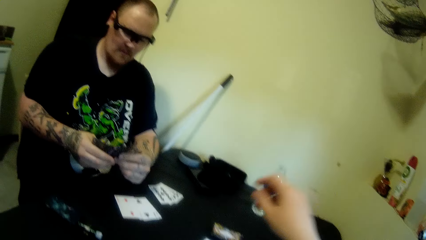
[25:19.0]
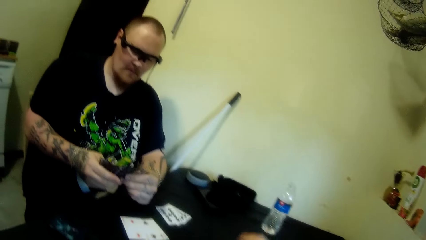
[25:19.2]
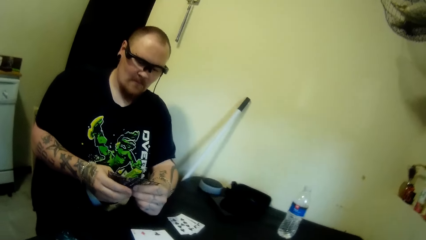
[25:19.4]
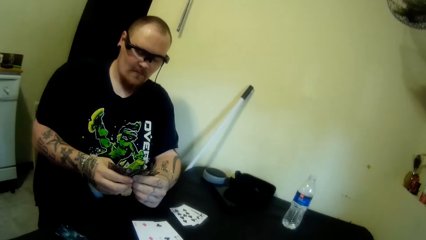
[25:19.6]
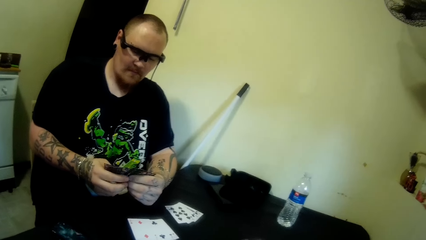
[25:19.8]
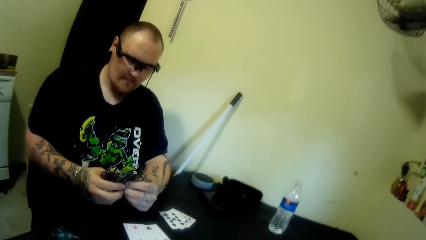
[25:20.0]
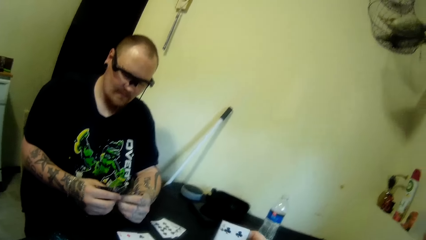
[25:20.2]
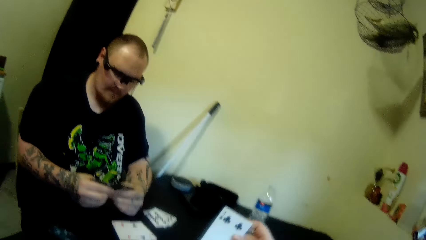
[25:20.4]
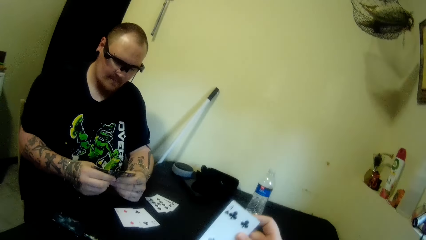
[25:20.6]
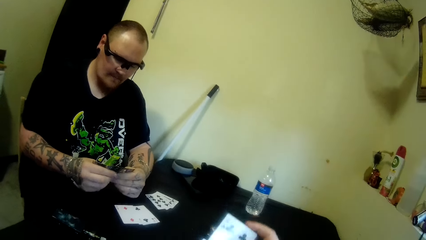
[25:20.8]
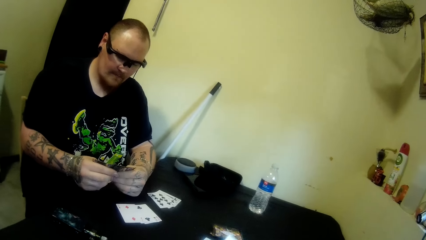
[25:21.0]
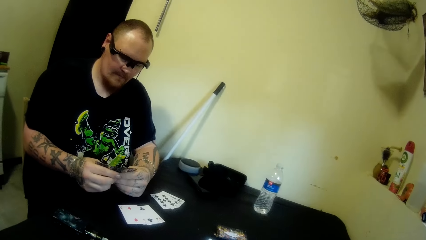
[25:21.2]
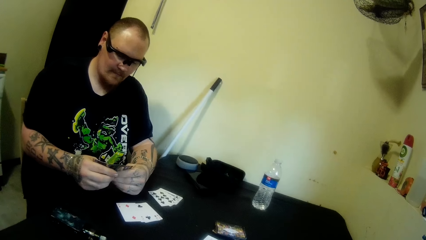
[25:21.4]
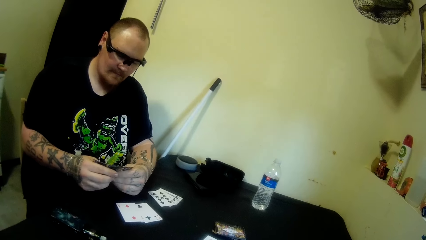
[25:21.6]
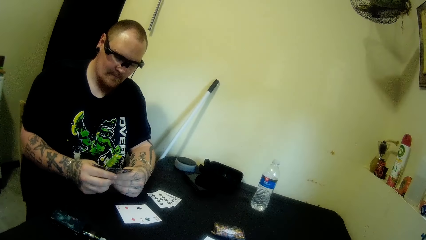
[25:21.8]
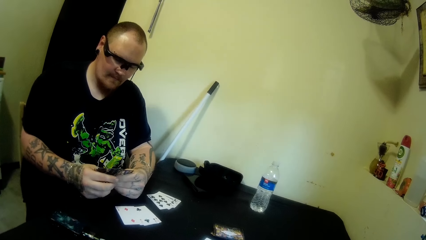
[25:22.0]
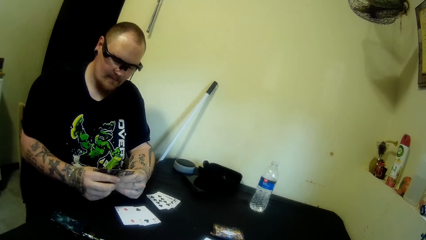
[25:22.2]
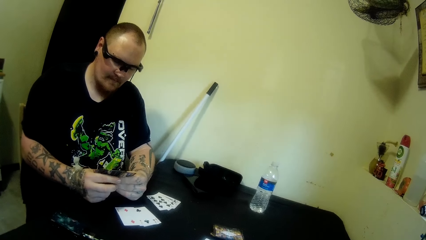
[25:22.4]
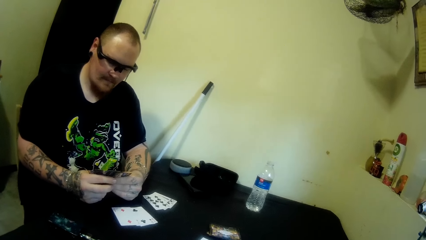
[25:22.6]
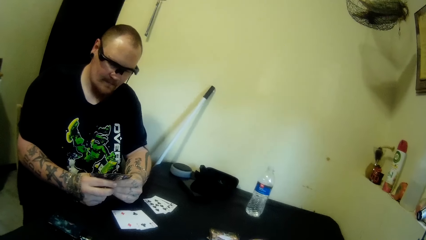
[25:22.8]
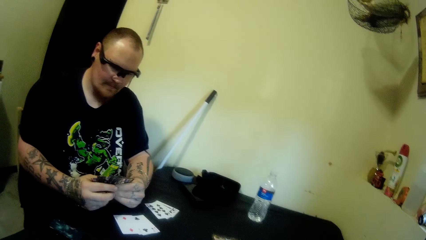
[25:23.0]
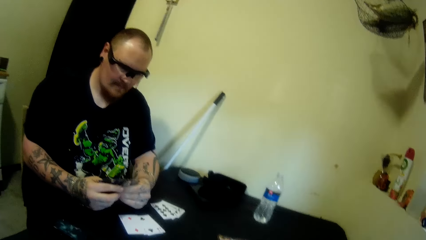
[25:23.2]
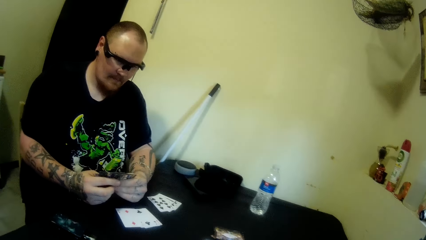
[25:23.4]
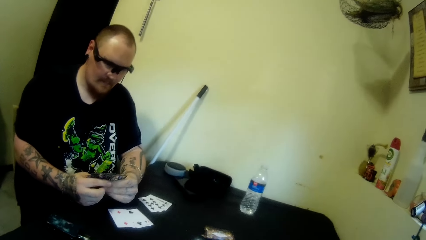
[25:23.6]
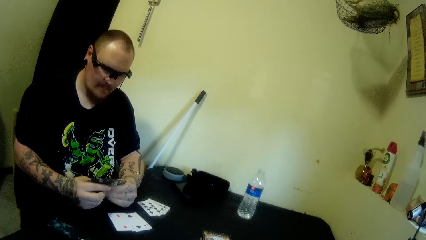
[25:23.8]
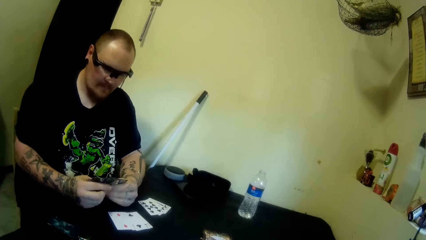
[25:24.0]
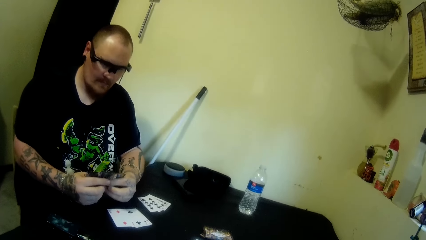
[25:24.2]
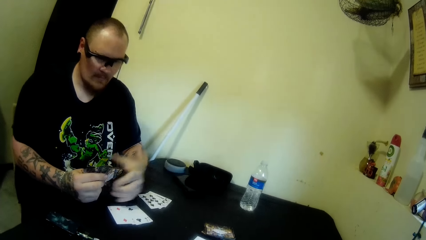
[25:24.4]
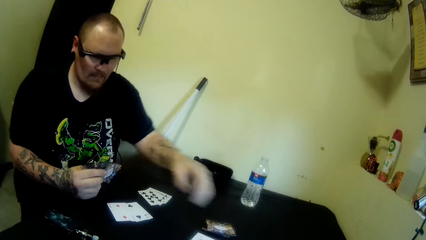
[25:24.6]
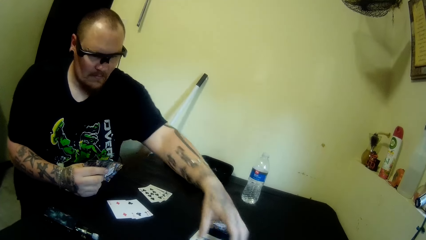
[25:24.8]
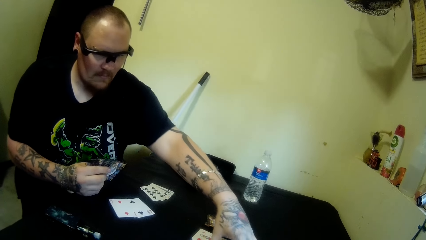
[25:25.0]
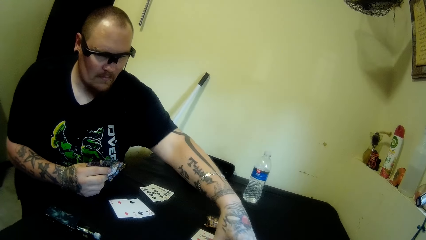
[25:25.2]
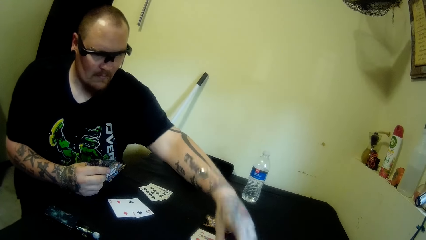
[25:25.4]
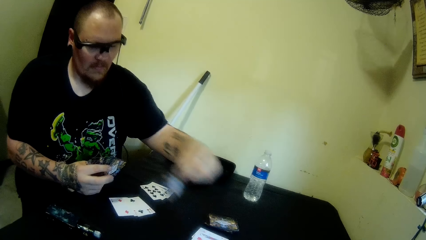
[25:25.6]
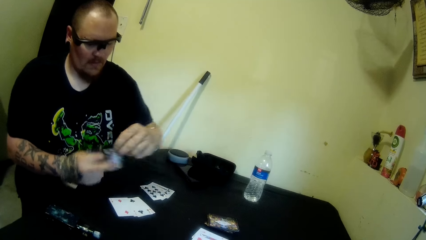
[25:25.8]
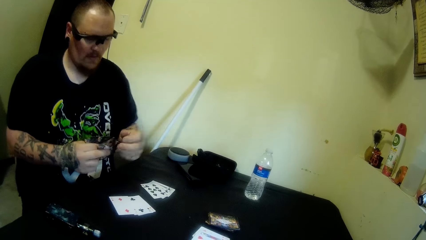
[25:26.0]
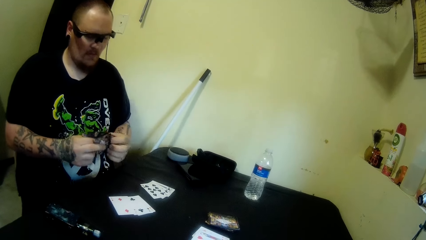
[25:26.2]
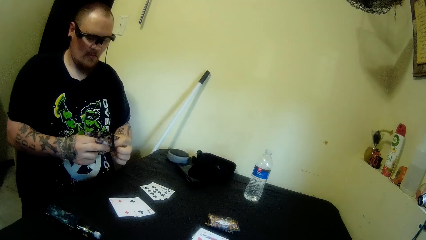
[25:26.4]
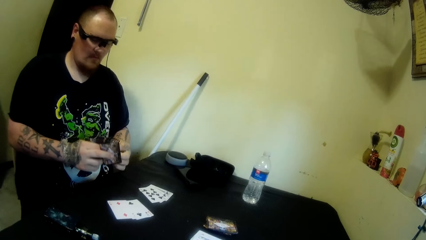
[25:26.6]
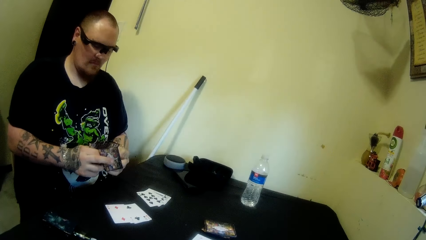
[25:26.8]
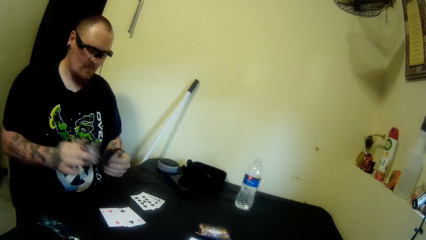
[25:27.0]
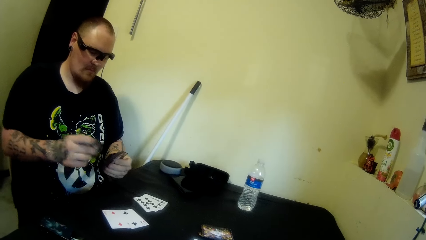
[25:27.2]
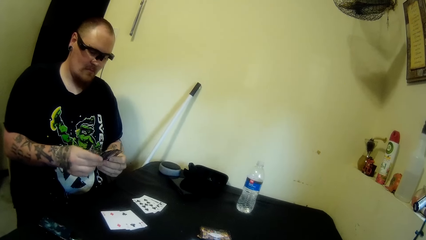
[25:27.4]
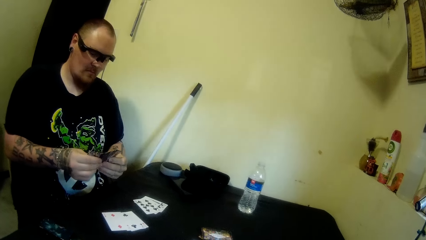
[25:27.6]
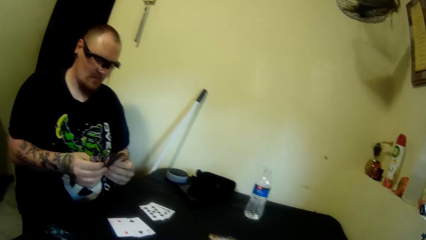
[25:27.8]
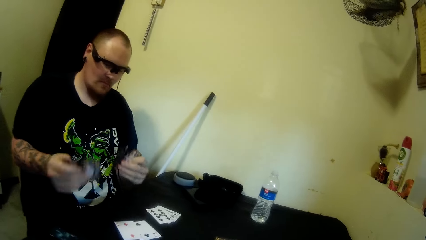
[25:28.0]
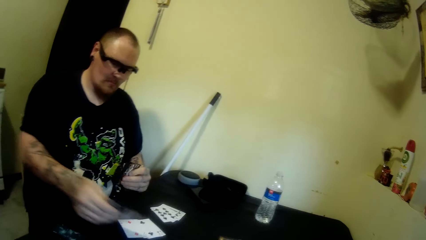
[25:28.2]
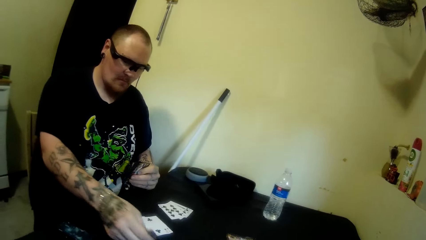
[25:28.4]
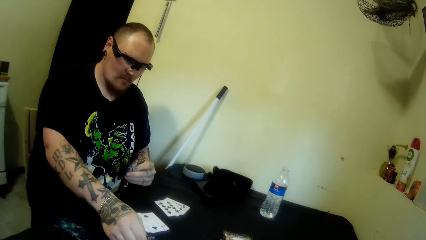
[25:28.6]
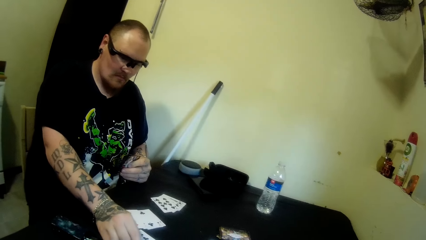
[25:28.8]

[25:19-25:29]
The camera wearer moves a hand. They pick up a card from the table. A man moves a hand and picks up a card from the table. The man holds the card with the other hand. The man holds the cards. The man shuffles the cards in his hand. The man holds the card with the other hand. The man moves his right hand. The man drops some cards on the table.

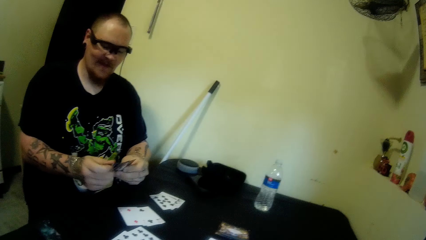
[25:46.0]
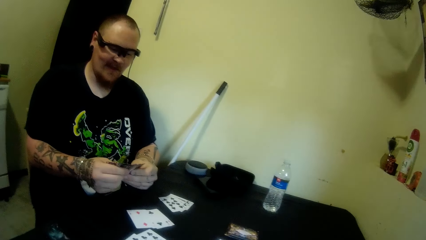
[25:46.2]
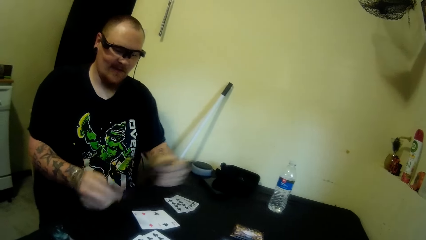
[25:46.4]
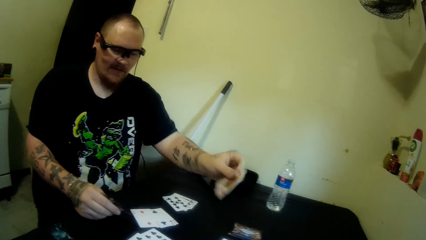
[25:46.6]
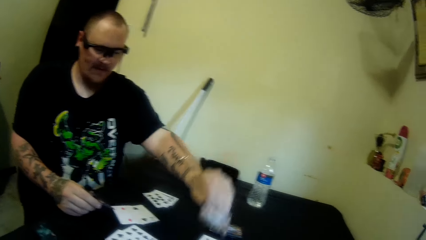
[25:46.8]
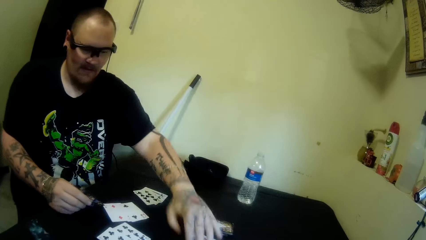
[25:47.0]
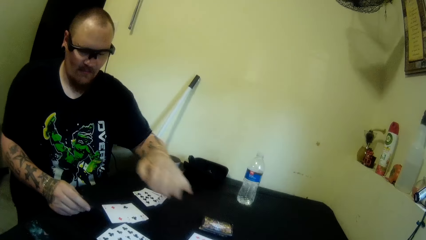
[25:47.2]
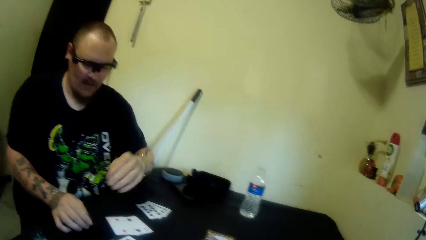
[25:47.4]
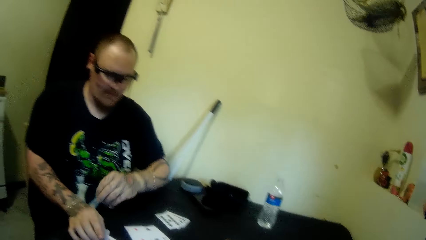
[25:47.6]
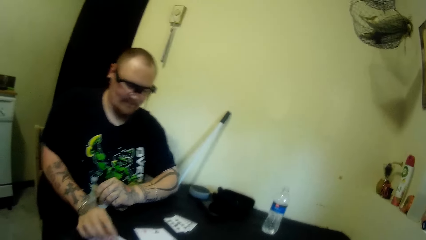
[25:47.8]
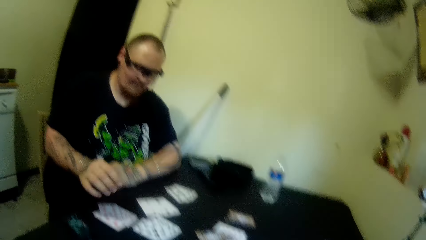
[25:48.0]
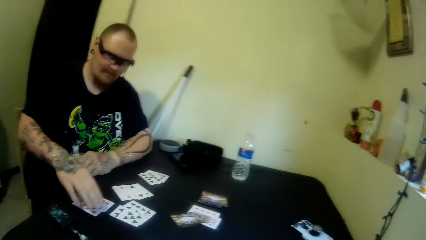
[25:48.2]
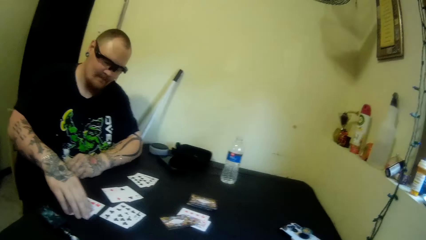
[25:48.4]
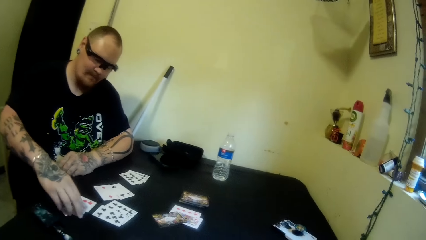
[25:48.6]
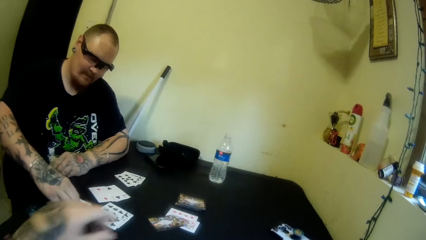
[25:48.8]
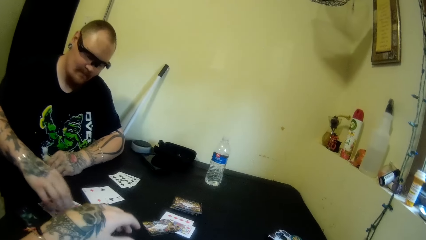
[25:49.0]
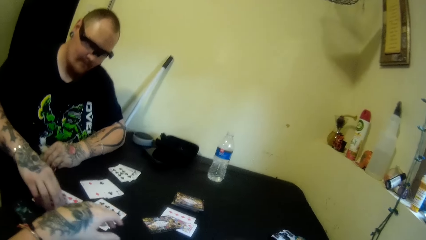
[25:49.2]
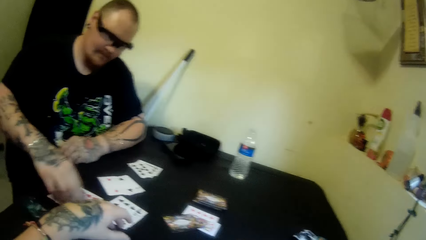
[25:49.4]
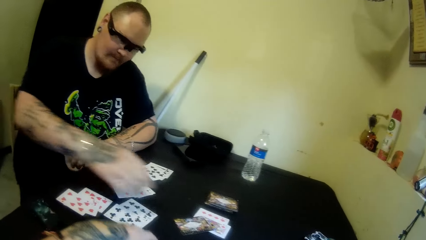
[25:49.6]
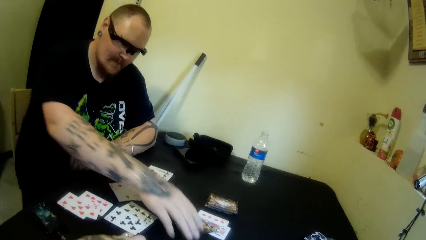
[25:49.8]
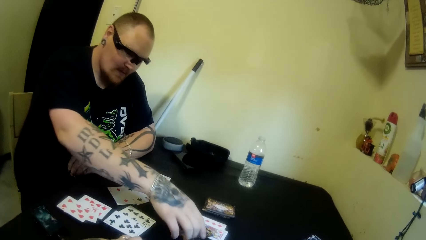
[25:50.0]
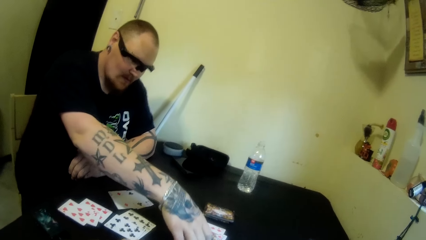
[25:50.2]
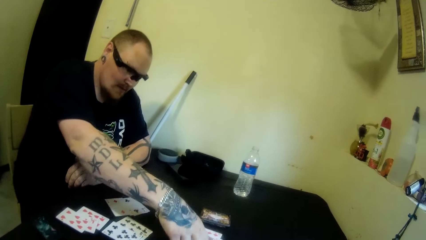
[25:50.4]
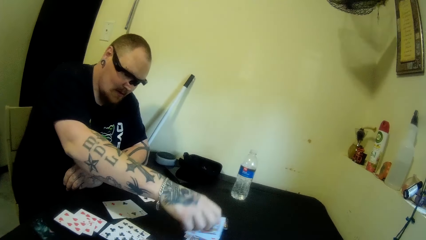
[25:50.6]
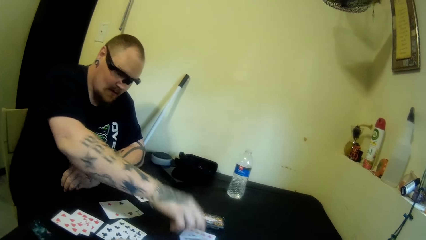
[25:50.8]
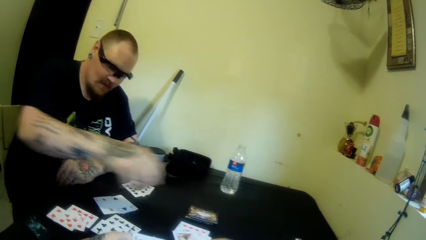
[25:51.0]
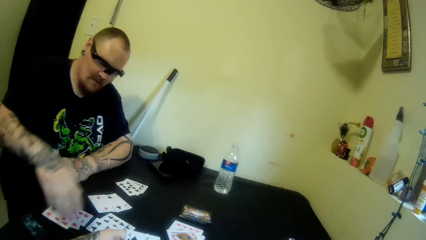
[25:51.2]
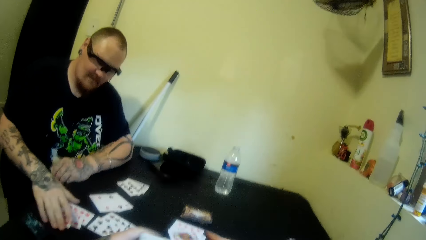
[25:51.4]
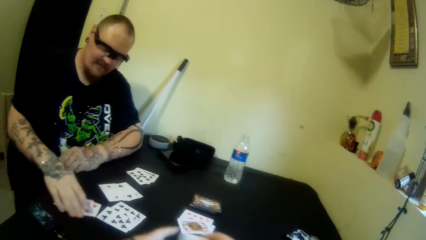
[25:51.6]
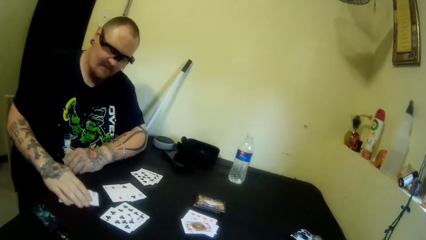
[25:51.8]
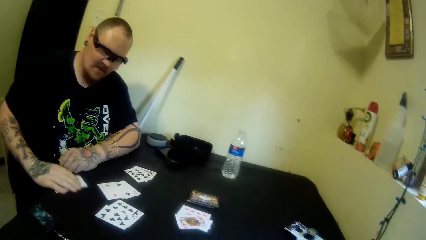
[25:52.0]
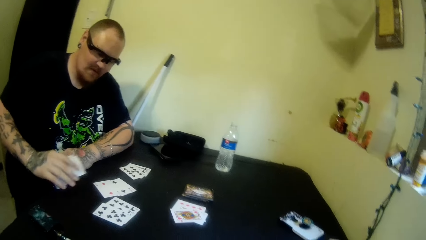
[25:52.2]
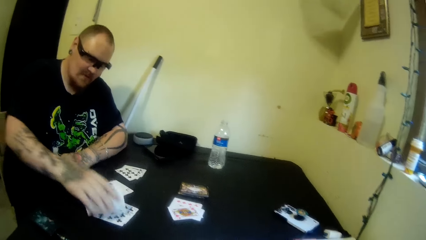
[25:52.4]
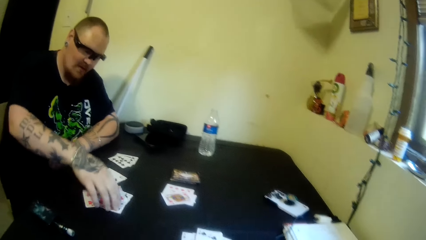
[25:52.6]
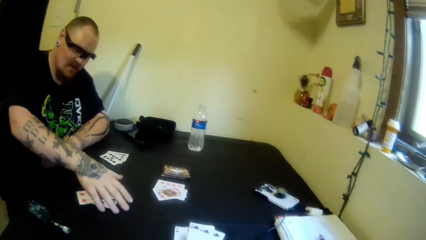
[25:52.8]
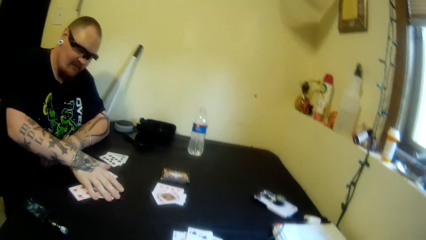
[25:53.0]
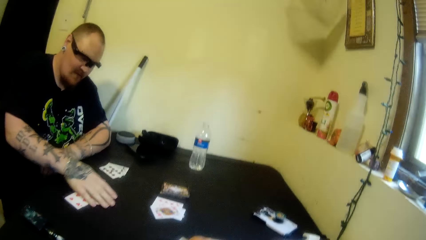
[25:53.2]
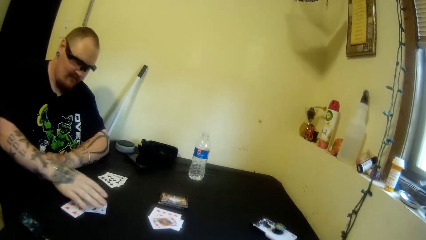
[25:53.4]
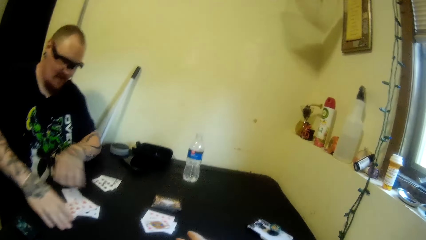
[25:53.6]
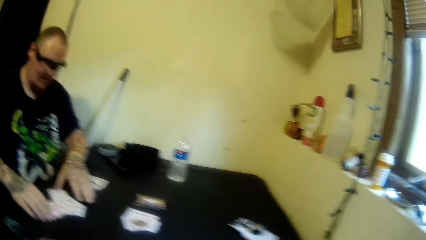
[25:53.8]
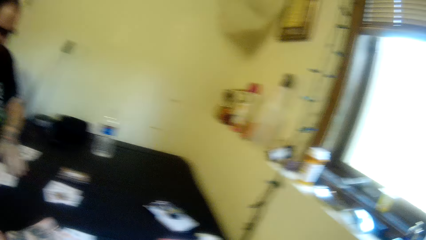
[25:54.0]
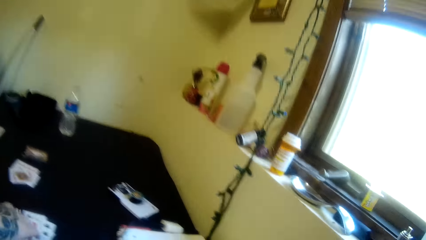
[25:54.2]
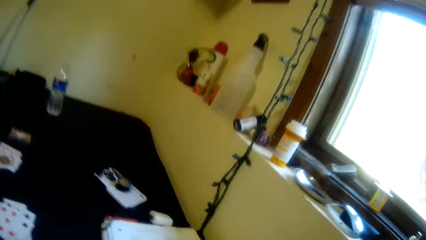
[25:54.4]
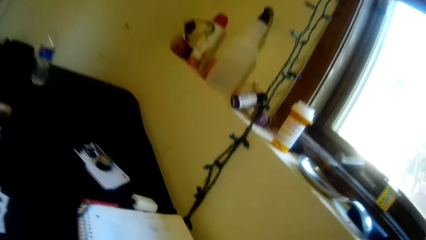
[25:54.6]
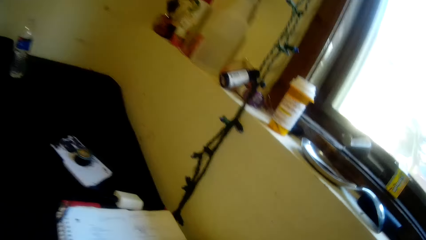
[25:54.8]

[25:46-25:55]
A man shuffles the cards in his hand. The man holds a card with the other hand. The man holds the cards. The man moves a hand. The man drops a card on the table. The man rests his hand on the table. The man adjusts the cards on the table. The man holds the cards. The camera wearer moves a hand. The man turns a card over on the table. The camera wearer moves their hands. The man packs some cards on the table. The man moves the cards. The man holds the cards with the other hand. The camera wearer touches the cards.
